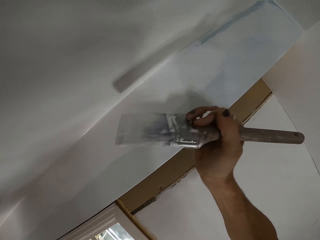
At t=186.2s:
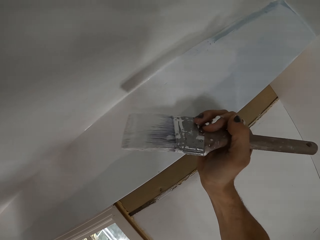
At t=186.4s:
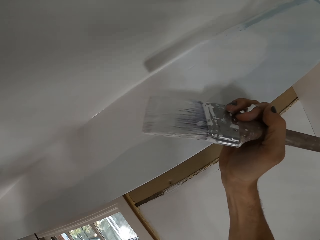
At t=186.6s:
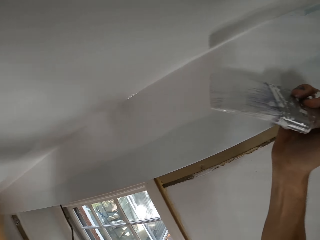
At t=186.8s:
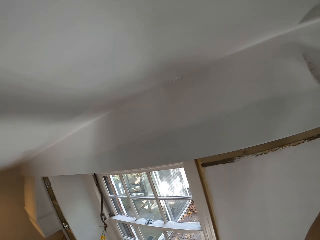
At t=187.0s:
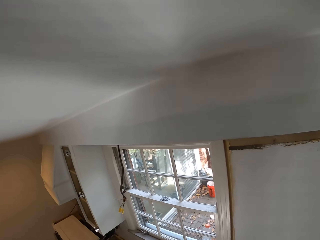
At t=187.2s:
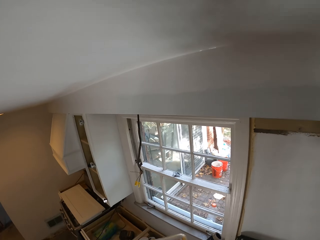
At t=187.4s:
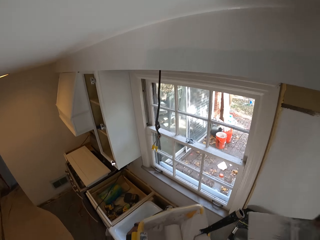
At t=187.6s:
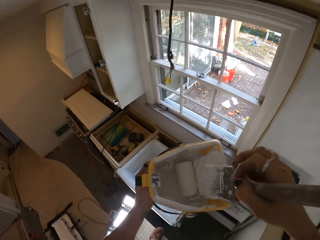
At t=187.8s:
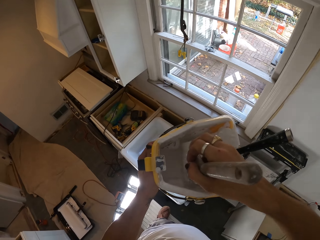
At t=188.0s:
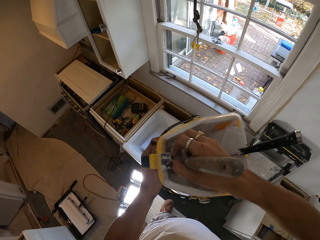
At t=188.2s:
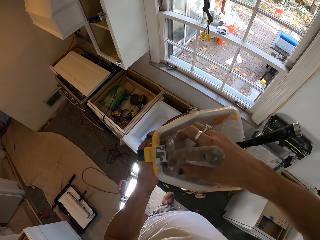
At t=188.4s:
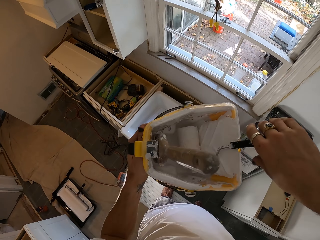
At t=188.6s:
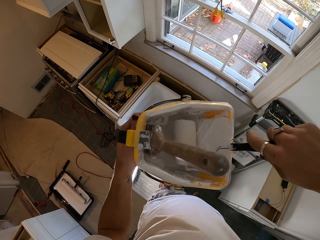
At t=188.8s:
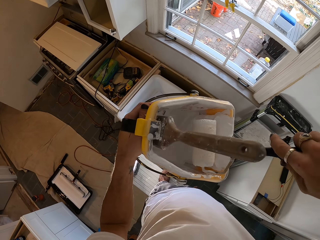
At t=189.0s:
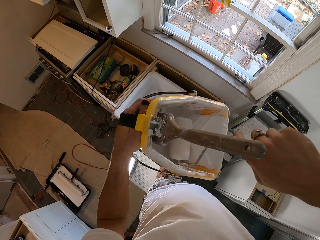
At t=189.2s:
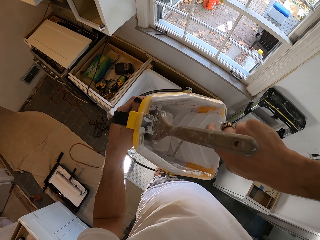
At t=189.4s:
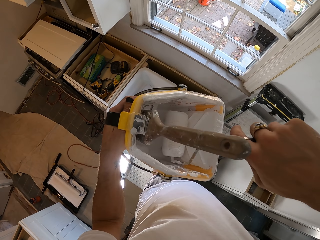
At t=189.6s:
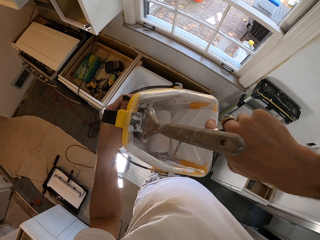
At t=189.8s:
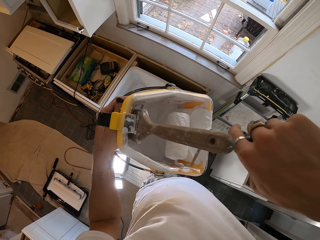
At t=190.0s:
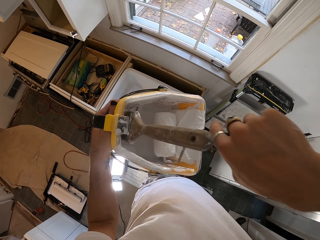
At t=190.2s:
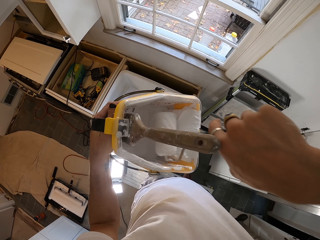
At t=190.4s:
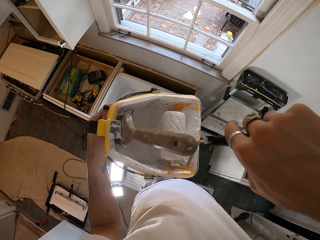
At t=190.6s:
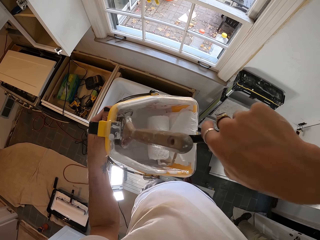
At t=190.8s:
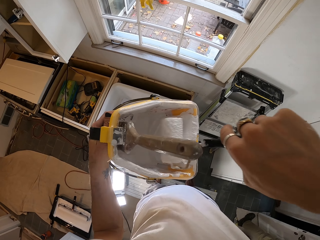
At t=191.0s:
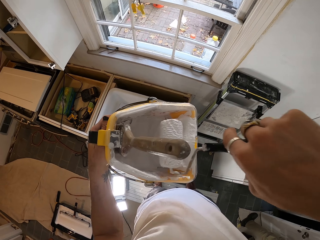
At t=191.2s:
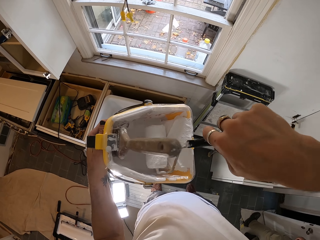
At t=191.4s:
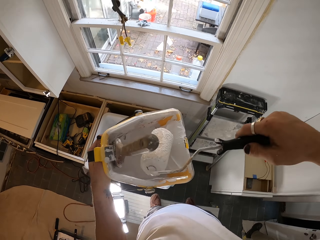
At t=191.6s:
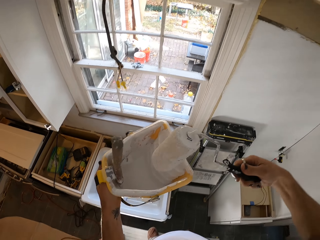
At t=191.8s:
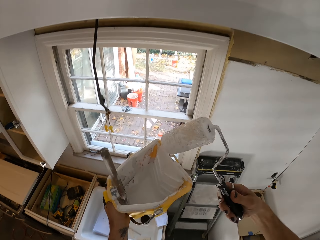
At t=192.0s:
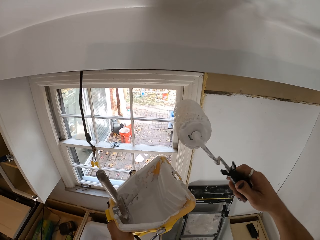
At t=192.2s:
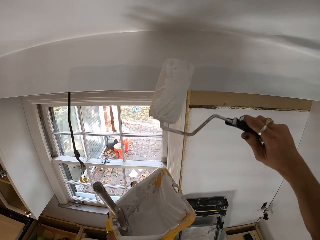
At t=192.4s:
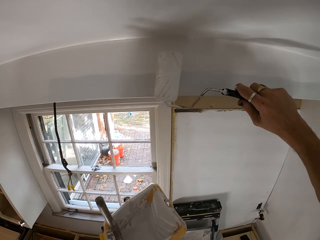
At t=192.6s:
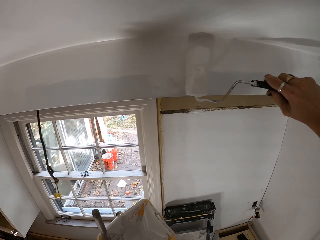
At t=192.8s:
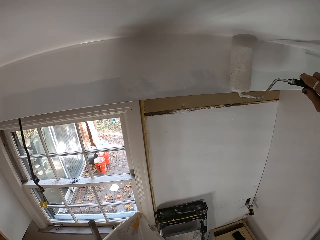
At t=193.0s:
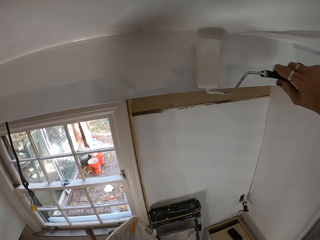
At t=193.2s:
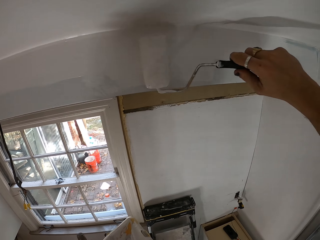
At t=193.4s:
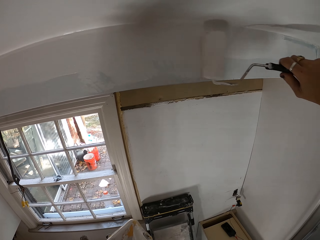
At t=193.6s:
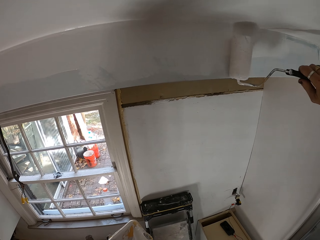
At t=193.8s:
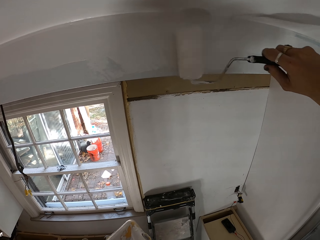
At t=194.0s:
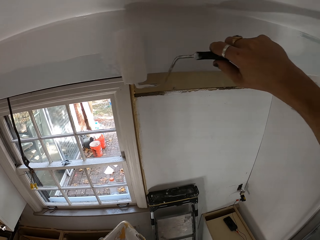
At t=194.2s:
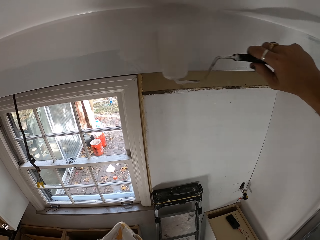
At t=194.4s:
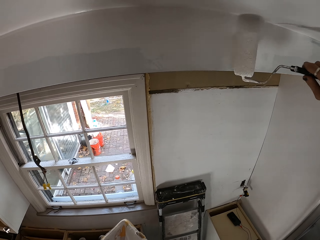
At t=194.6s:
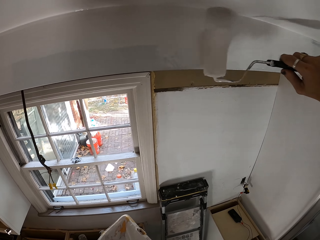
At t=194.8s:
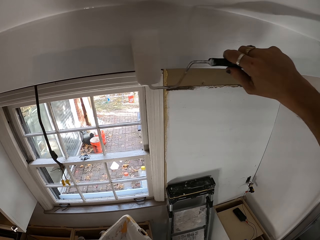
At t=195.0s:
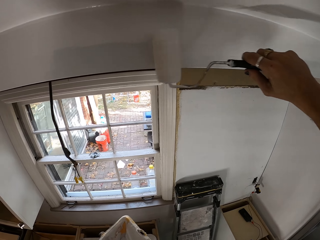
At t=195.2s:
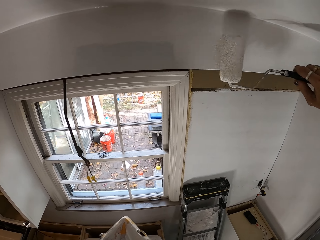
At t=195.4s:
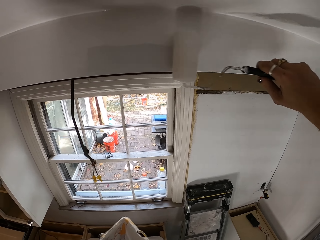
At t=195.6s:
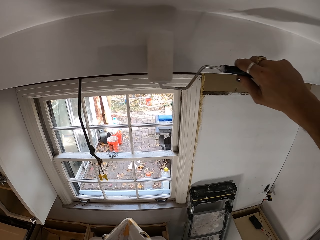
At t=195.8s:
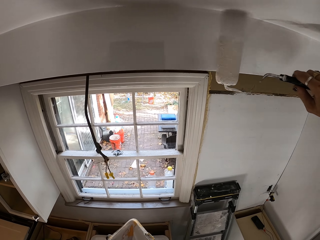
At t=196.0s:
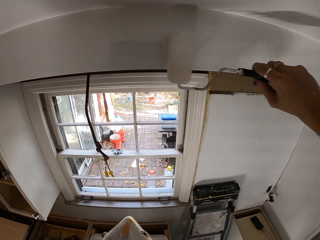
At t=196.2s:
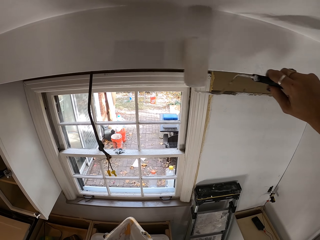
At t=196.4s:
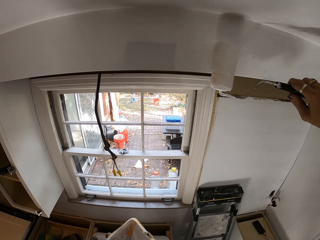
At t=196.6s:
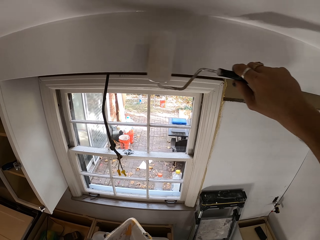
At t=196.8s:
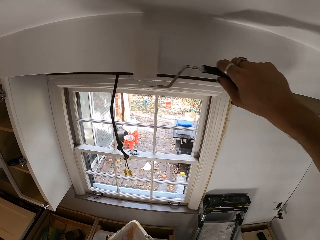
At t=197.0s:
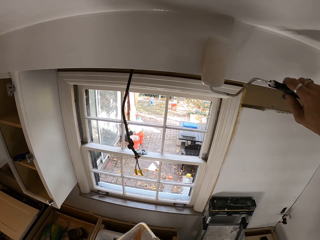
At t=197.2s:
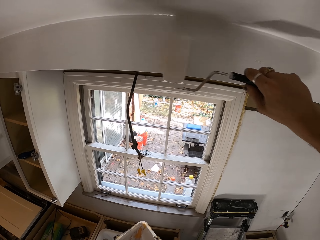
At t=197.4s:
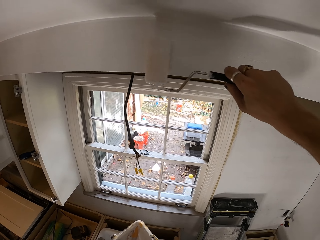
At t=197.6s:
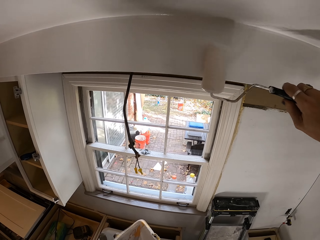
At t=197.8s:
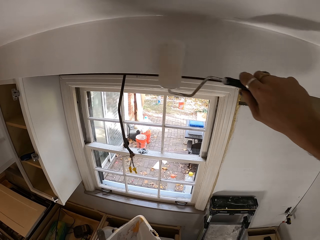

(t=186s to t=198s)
The camera wearer dips the brush in the paint. They put the brush in the bucket. They roll a roller paintbrush in the paint in the bucket. They paint on the wall.

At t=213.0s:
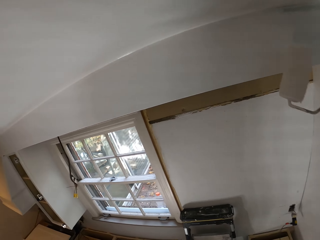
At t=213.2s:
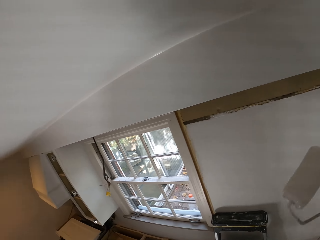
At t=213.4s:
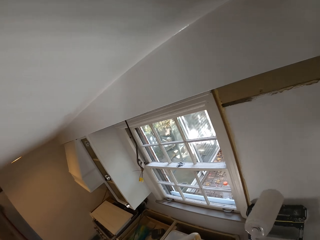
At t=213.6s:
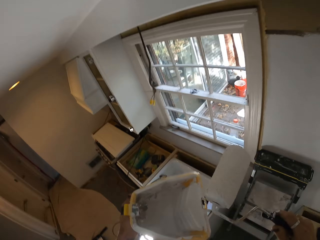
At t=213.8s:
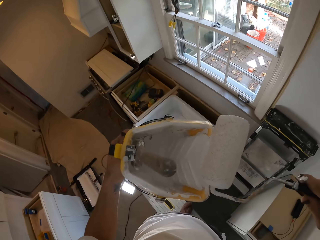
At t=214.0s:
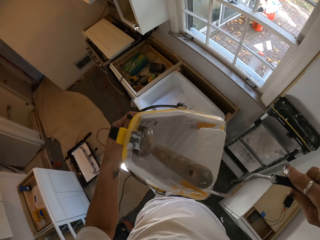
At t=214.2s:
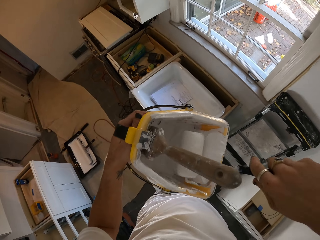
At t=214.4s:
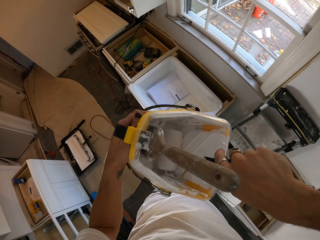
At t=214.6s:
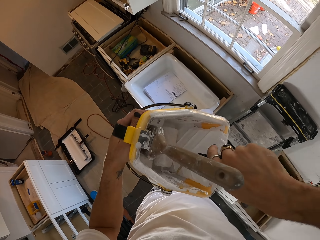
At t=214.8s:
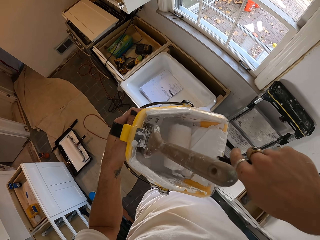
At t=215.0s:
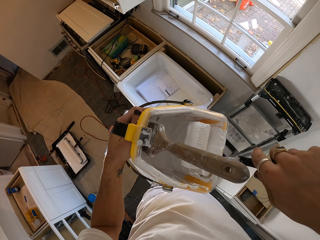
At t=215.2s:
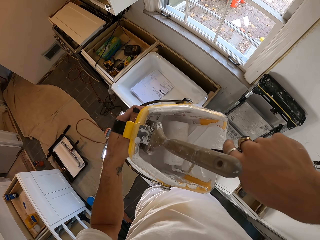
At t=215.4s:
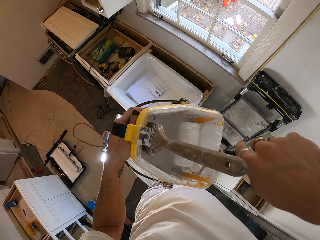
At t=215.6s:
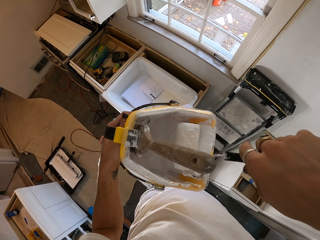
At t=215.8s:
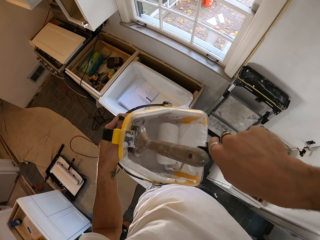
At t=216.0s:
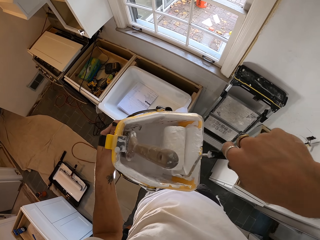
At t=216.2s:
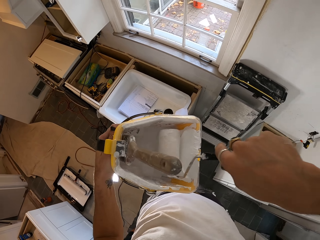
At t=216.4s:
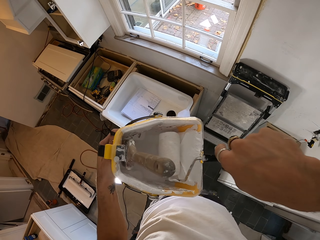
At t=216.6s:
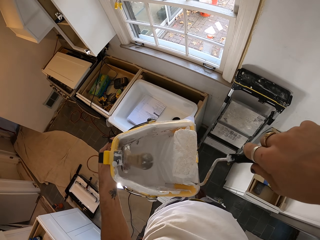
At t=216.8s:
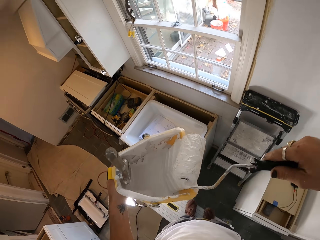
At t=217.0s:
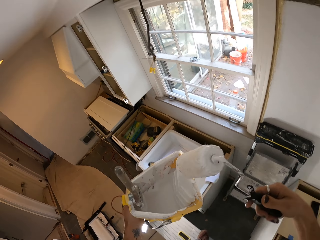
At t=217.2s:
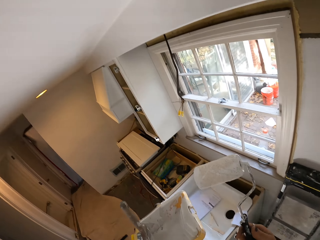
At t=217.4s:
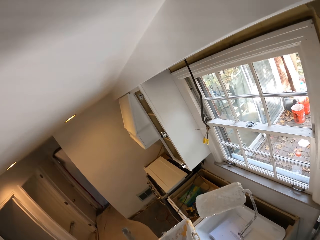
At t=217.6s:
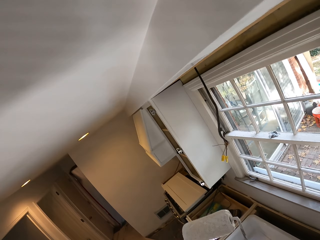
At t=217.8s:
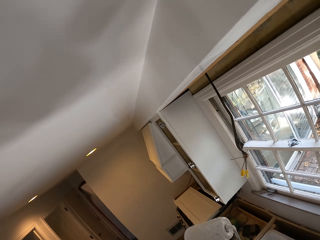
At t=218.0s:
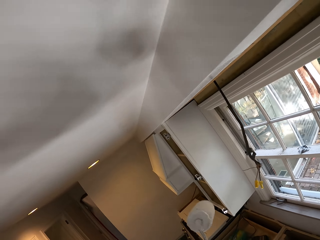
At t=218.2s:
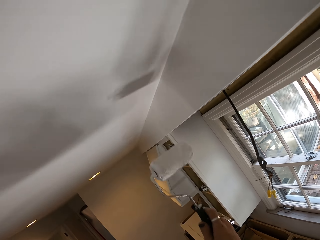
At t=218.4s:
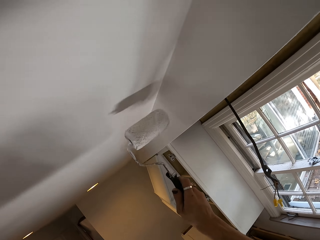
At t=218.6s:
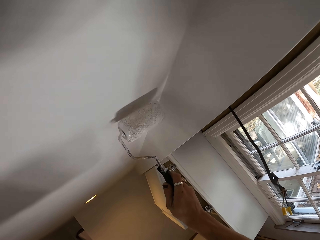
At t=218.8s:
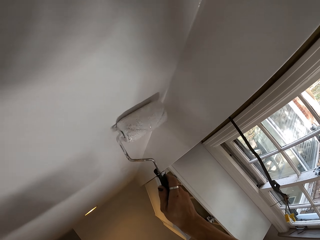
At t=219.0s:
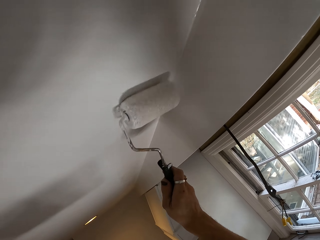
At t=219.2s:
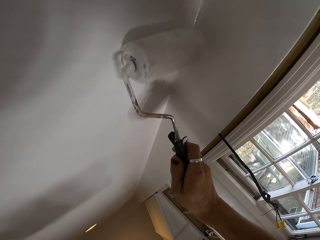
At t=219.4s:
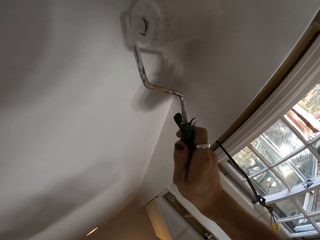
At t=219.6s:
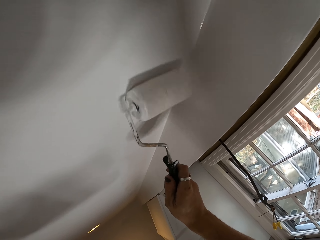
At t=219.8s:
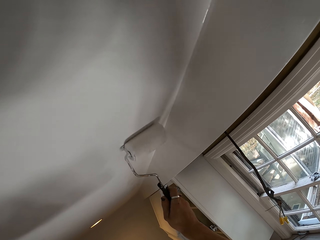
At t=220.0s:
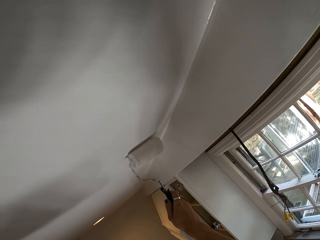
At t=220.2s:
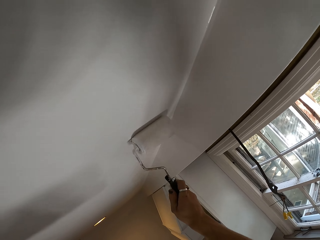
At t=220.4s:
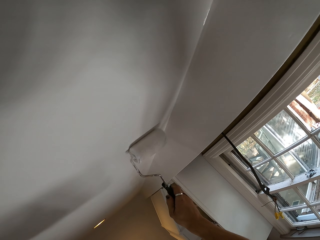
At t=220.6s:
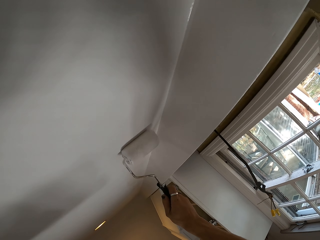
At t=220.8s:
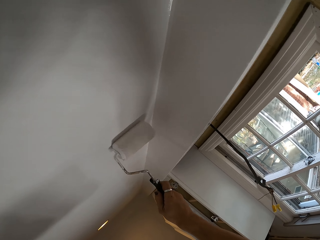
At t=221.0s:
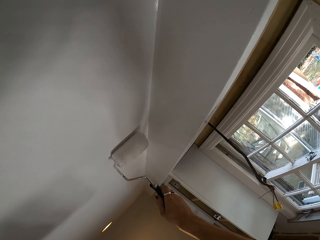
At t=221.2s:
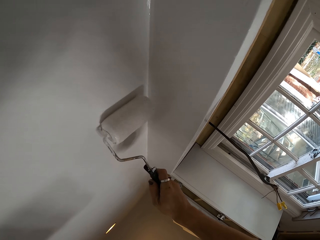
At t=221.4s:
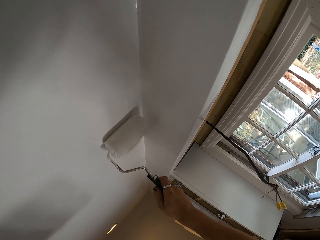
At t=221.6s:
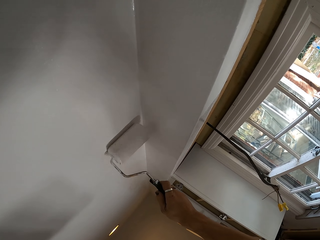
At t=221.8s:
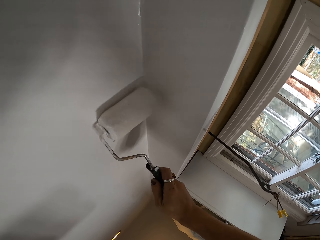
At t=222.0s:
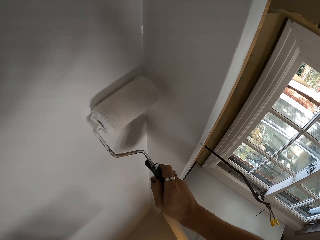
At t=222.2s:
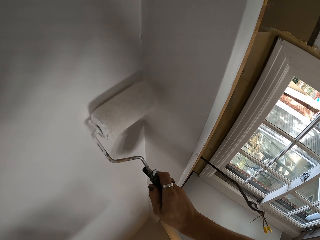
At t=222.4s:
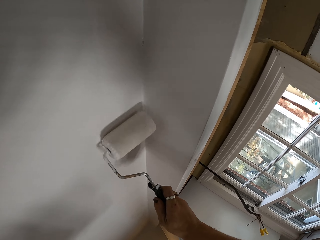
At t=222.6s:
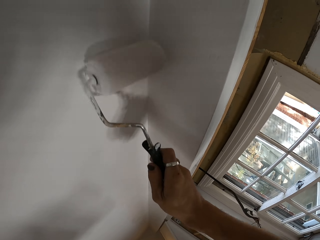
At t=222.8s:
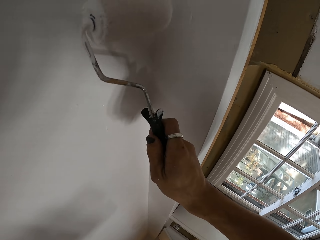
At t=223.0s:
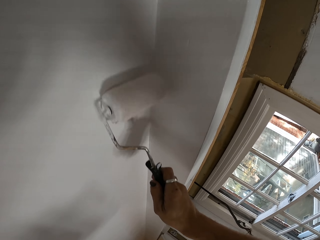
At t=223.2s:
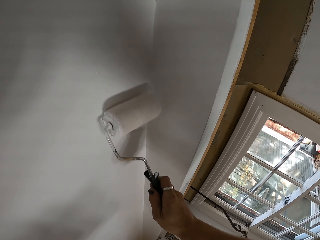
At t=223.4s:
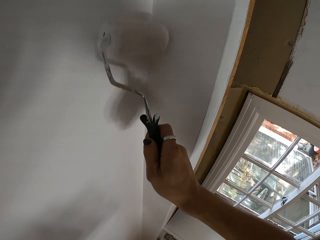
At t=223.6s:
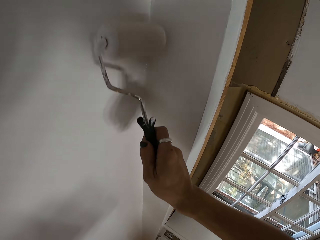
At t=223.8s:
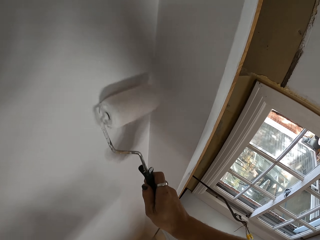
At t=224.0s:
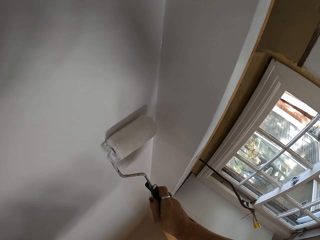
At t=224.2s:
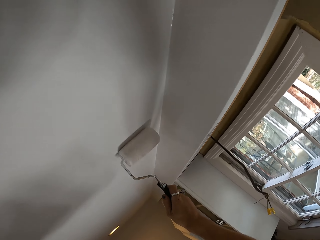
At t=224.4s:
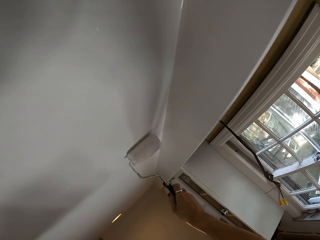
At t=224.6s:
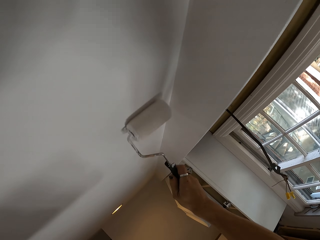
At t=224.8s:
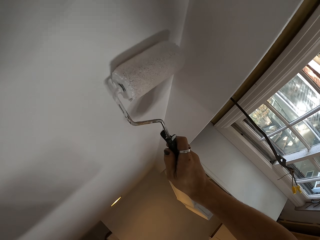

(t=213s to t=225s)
The camera wearer rolls the roller paintbrush in the paint in the bucket. They paint on the wall.
